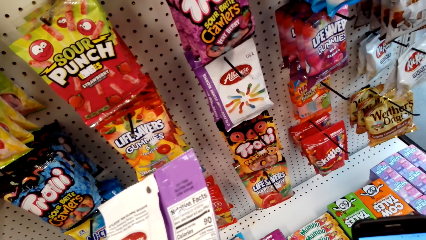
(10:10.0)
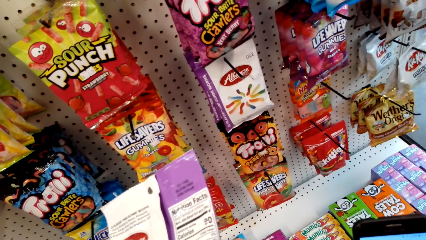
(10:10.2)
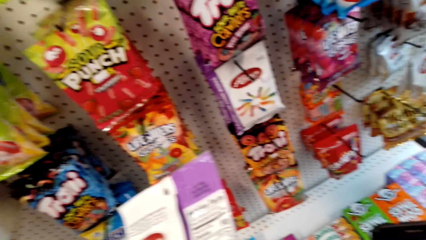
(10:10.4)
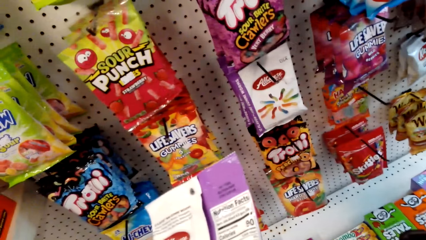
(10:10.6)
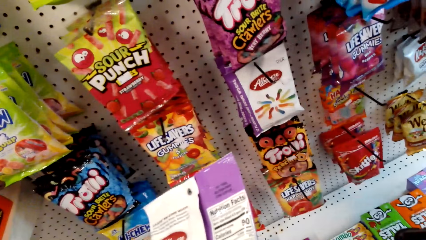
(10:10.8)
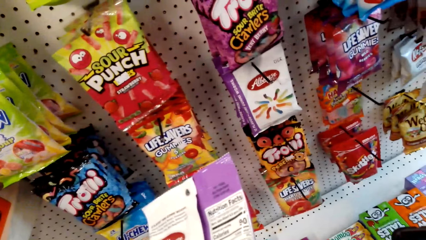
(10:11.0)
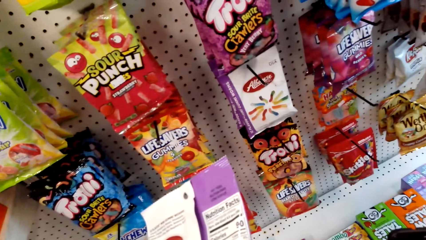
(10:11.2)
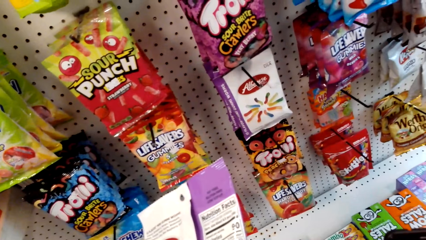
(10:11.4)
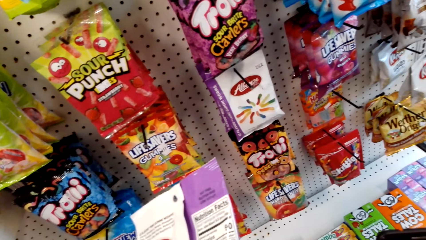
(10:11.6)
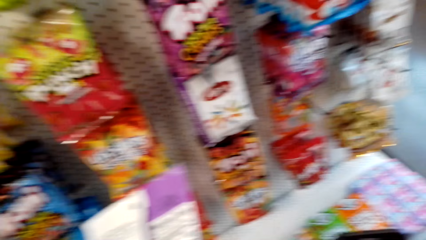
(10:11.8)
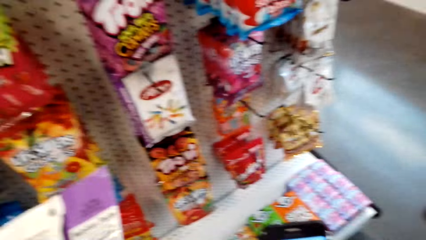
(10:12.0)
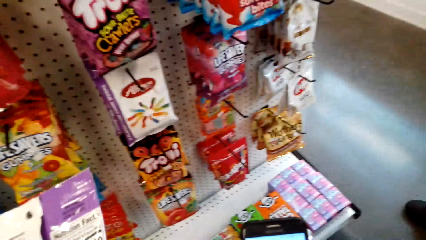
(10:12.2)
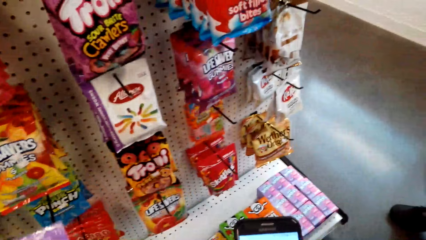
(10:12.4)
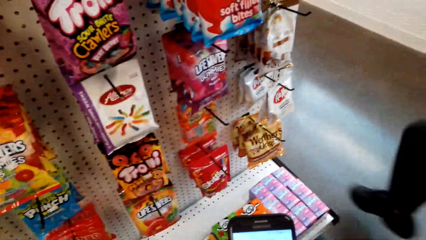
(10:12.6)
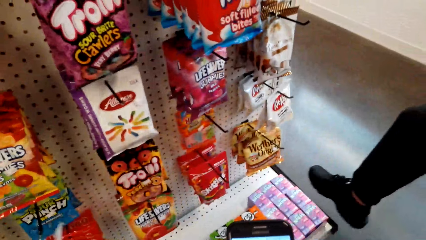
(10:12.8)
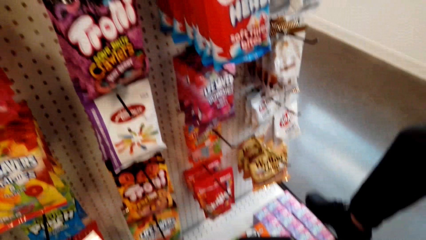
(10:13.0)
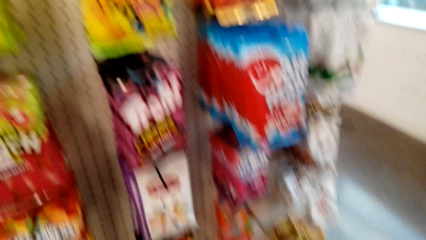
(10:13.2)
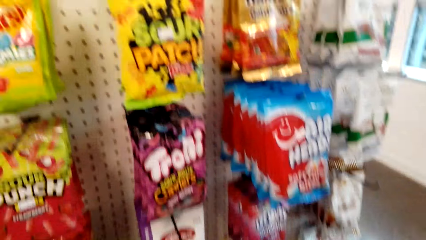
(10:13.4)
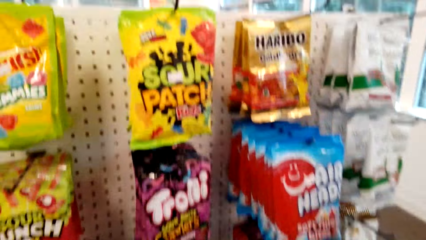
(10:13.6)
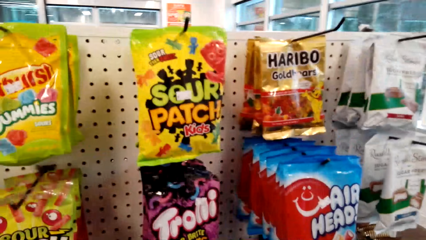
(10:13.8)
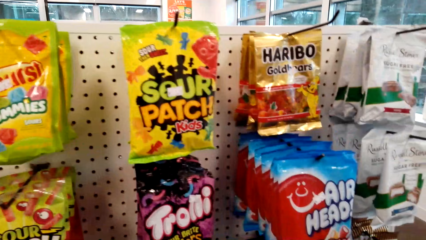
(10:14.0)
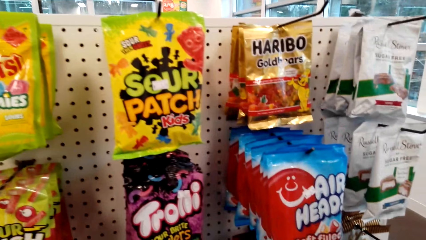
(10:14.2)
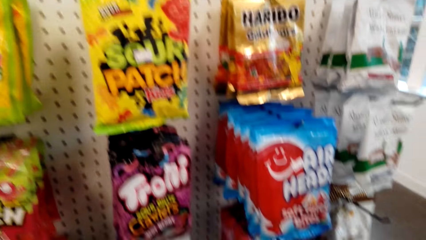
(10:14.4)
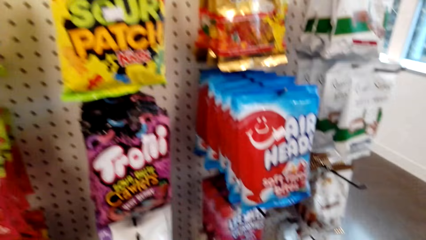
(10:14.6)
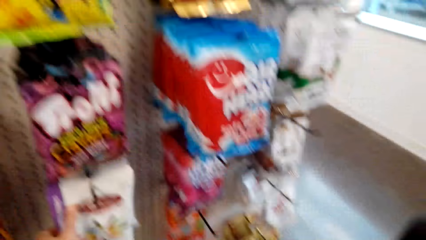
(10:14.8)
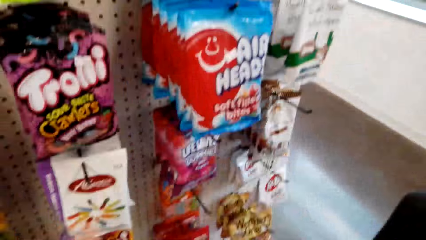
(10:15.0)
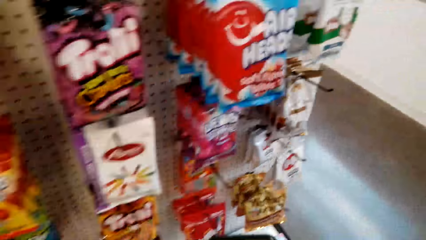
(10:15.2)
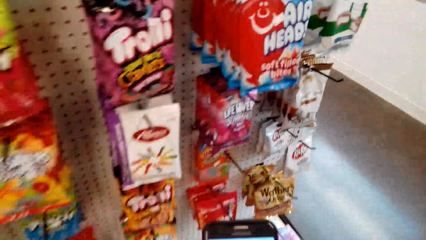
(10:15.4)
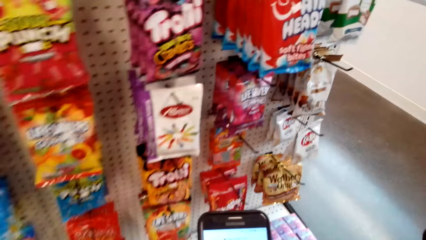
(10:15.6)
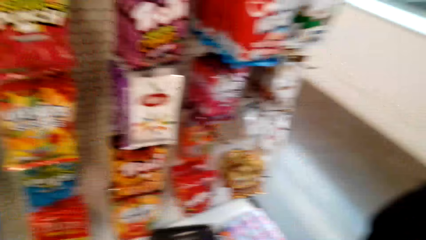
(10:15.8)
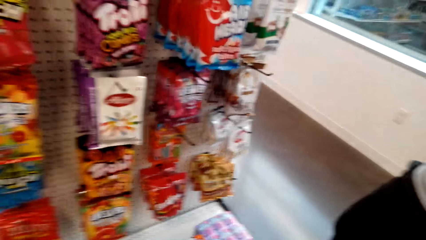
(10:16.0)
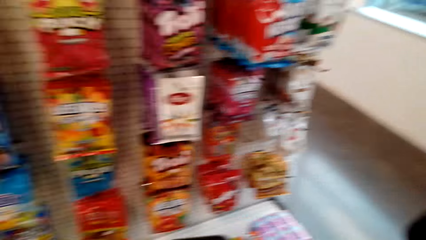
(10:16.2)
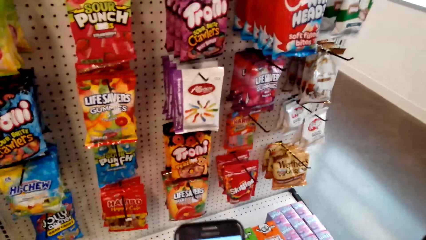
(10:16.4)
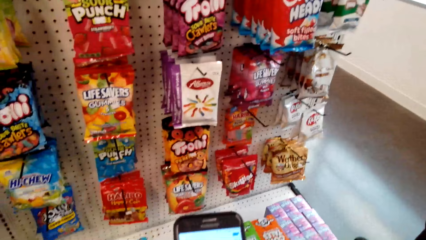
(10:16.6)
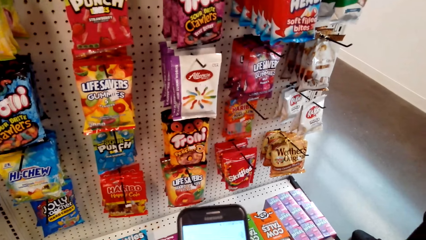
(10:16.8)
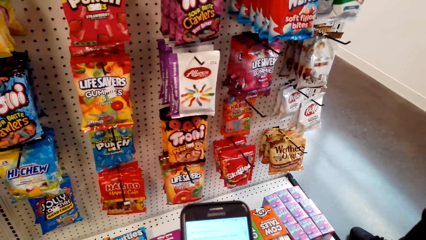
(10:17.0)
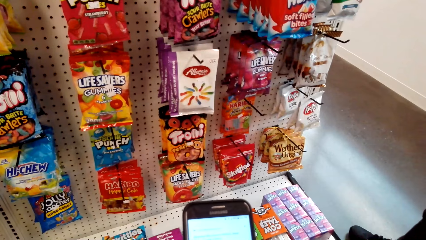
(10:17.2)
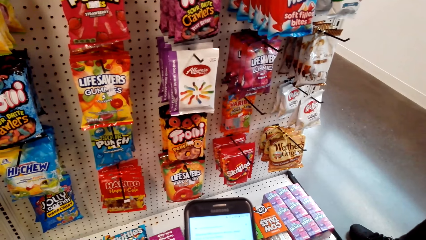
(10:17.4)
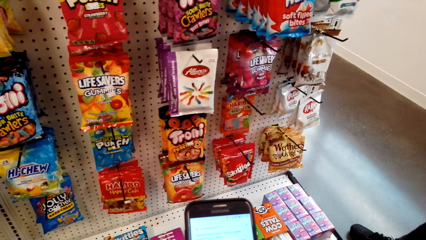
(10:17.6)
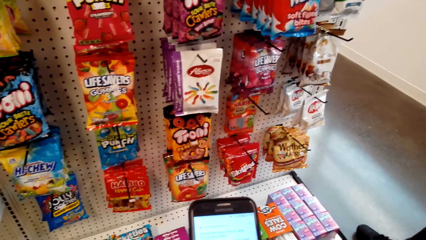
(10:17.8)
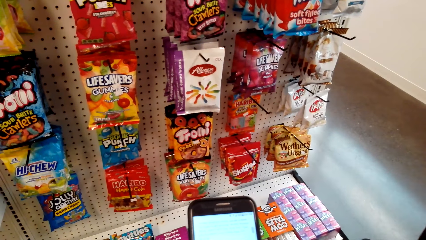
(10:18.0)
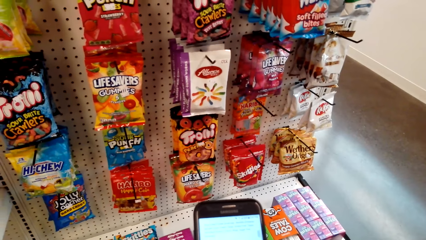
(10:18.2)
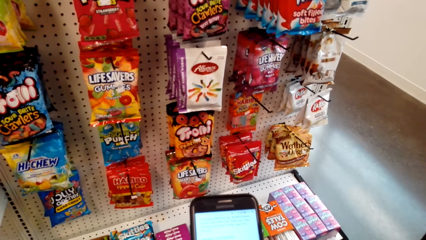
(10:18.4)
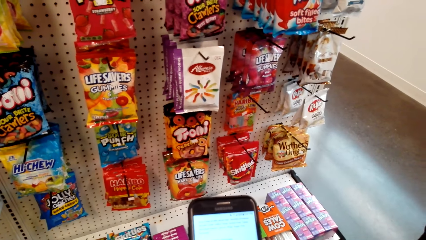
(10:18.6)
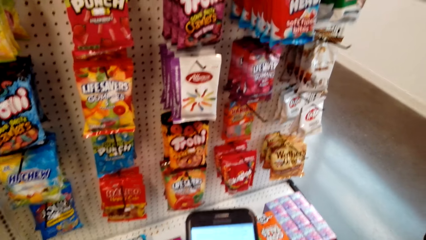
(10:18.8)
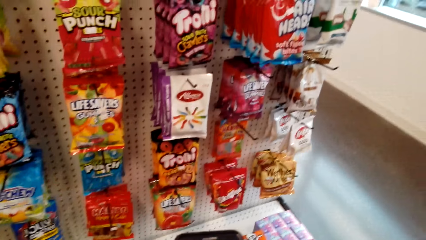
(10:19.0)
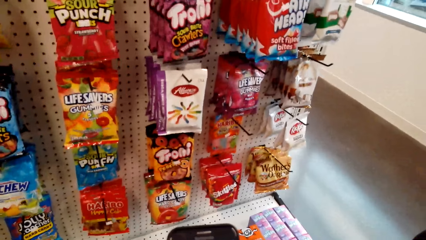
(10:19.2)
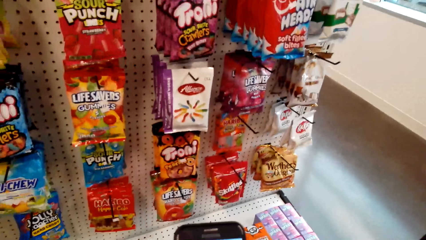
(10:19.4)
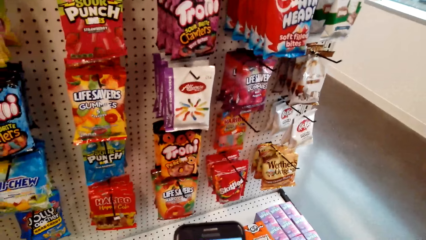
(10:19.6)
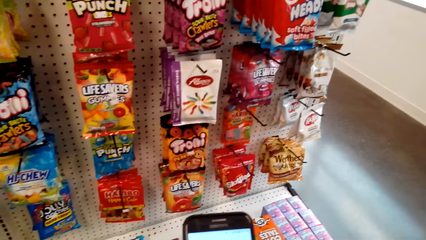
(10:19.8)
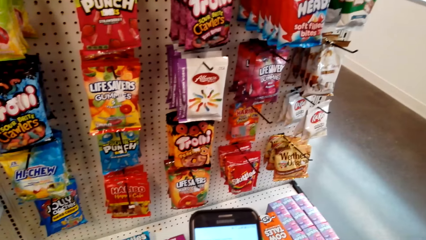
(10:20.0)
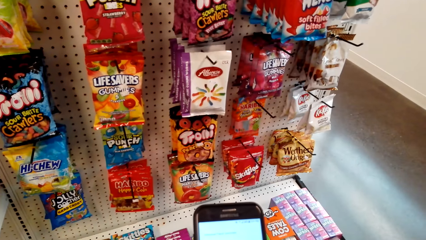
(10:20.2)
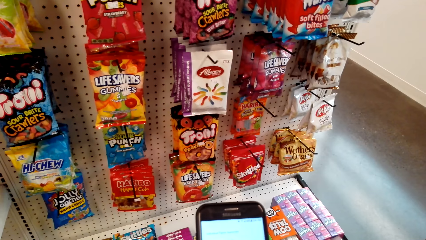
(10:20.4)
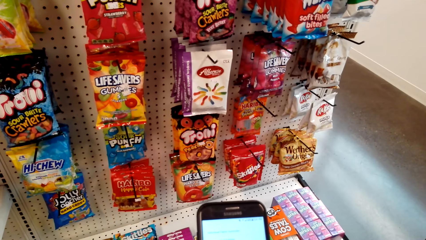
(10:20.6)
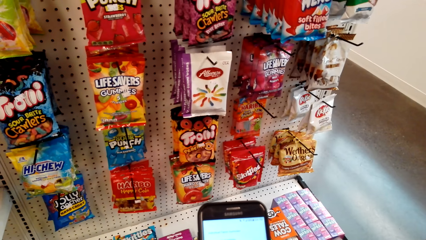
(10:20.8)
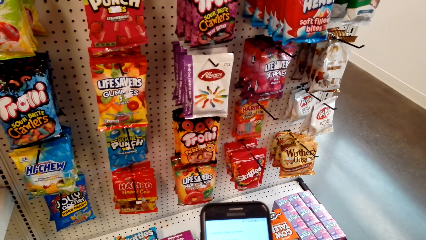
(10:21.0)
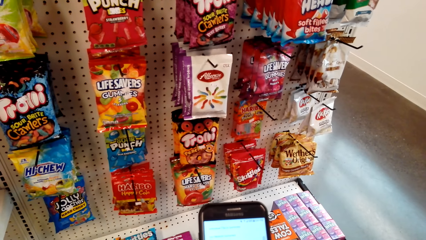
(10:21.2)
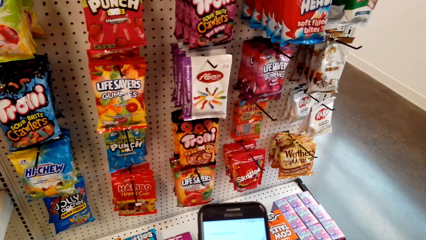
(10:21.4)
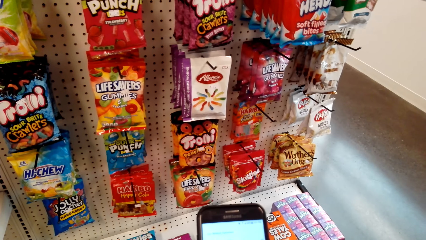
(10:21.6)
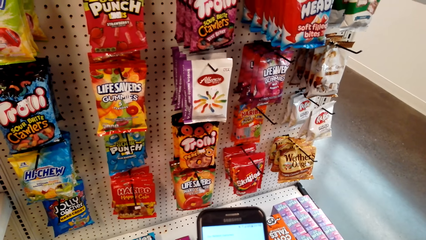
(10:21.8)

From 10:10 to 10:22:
The camera wearer looks at the packet. They look at the phone.

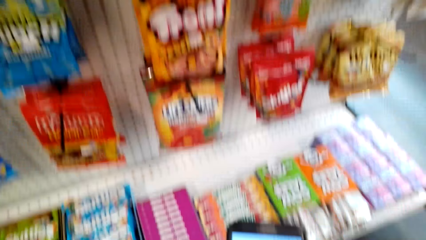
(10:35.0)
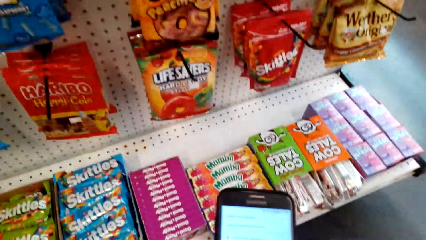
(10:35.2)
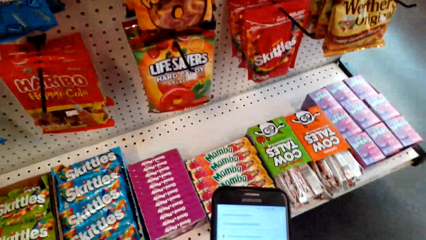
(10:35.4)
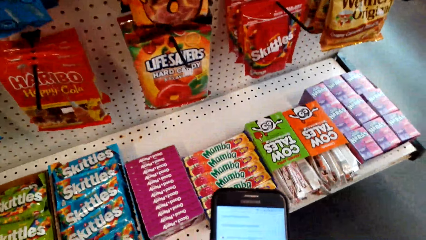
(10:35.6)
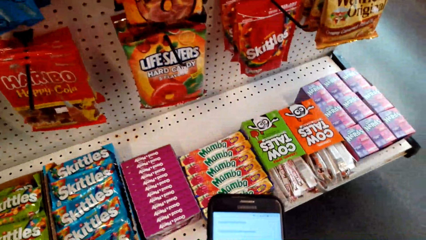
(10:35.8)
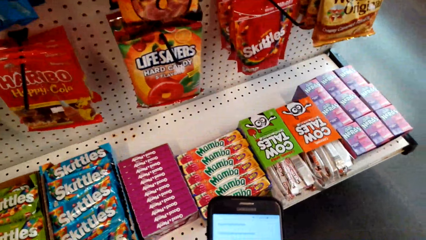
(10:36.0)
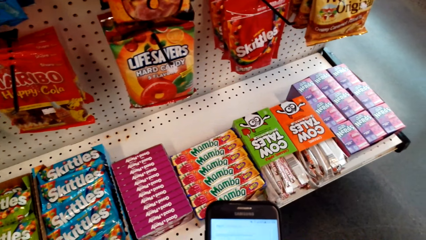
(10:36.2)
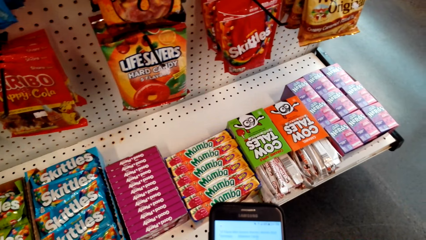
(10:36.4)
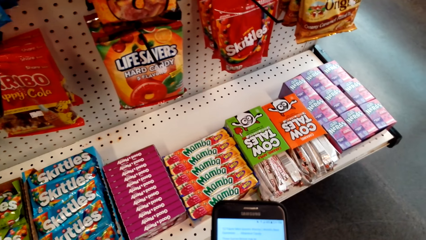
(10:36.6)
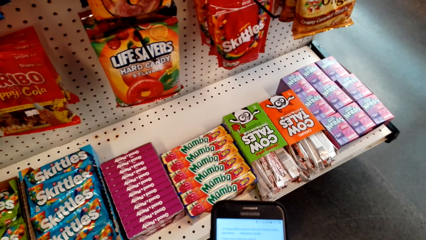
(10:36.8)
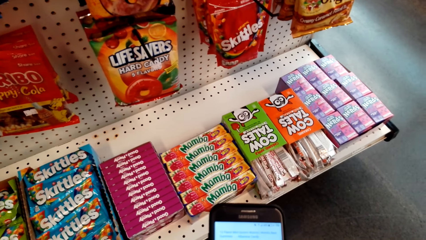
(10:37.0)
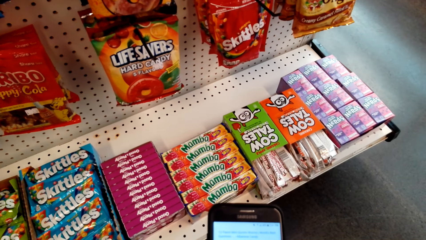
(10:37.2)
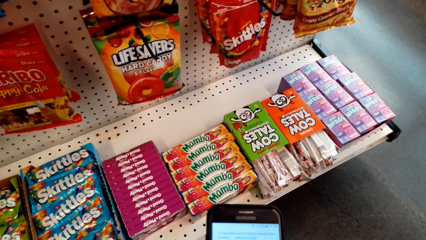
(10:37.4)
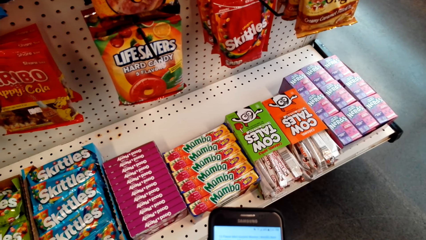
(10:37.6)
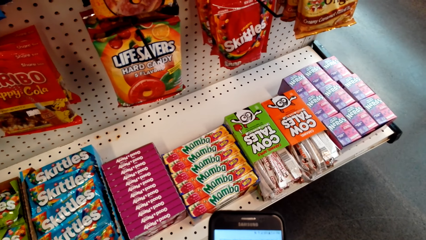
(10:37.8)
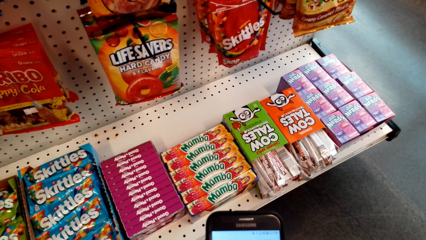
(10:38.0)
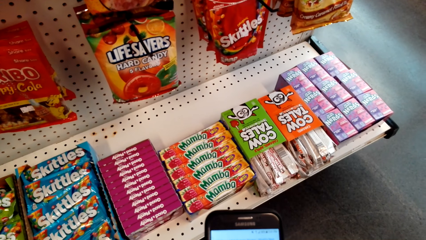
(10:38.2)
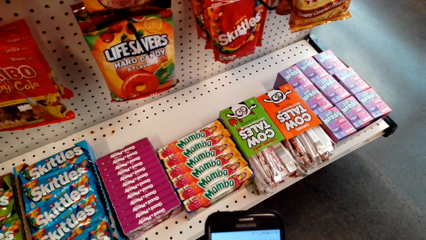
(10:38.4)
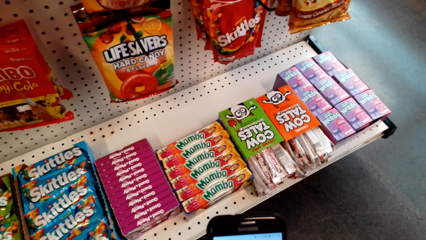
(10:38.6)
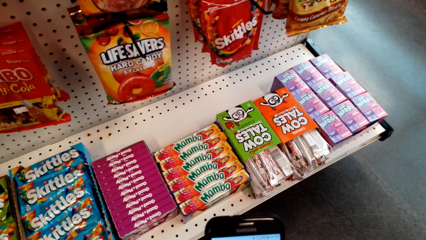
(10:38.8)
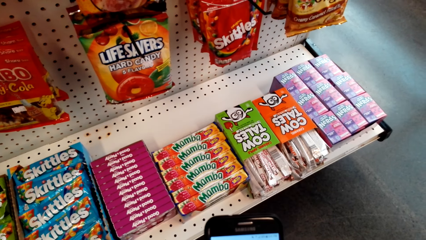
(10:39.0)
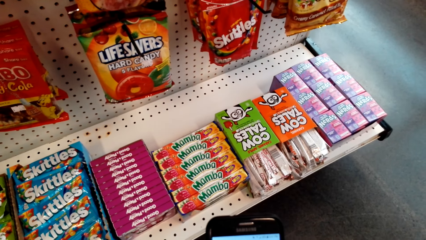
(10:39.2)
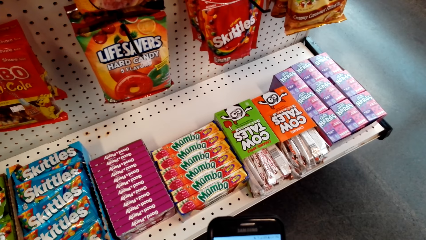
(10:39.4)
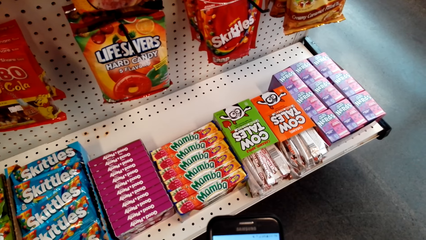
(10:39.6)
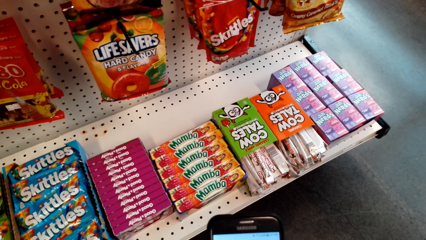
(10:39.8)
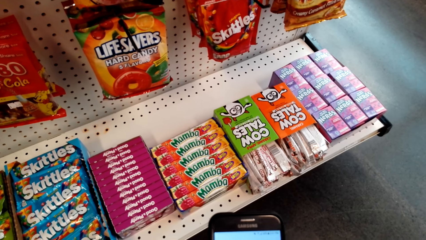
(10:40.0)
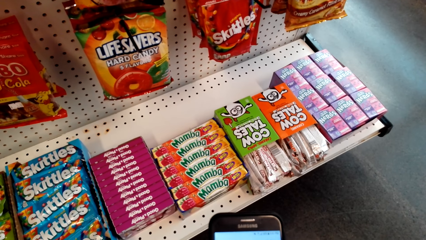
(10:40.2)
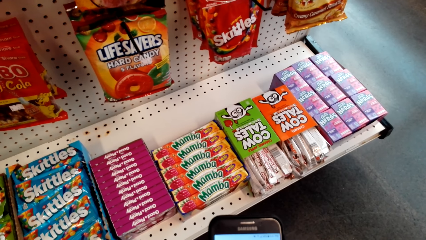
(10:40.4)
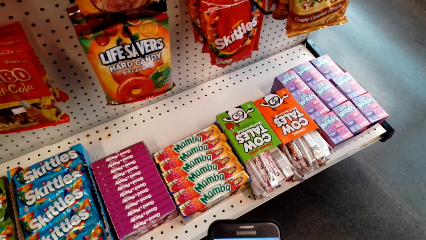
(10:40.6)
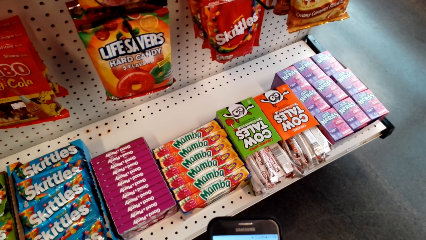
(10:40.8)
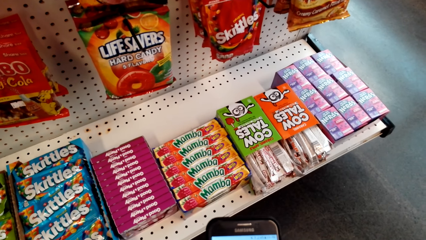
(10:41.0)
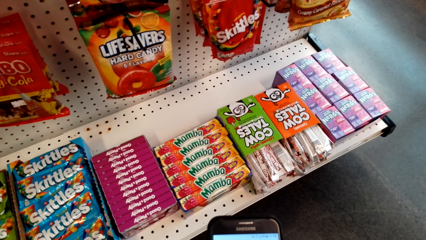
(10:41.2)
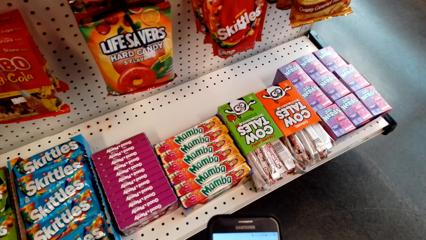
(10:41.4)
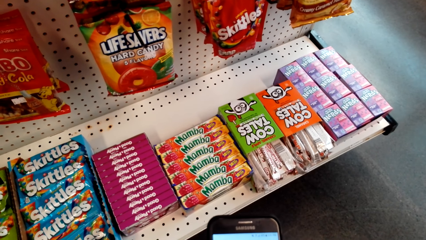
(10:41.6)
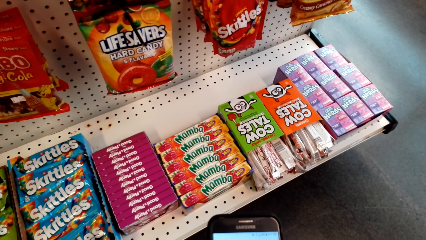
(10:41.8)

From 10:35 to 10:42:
The camera wearer operates the phone.
